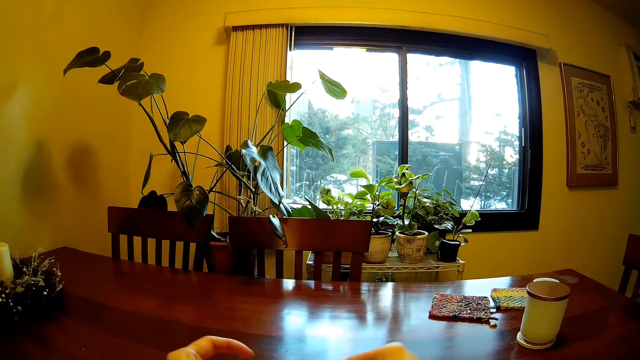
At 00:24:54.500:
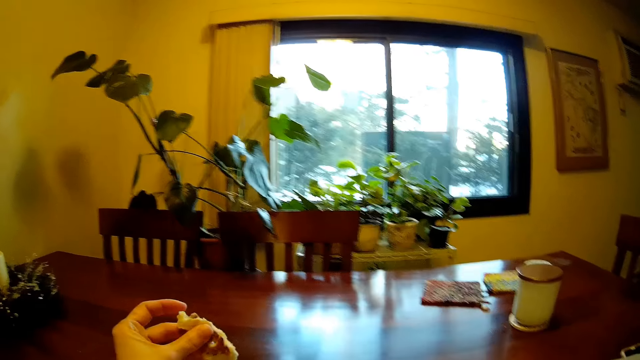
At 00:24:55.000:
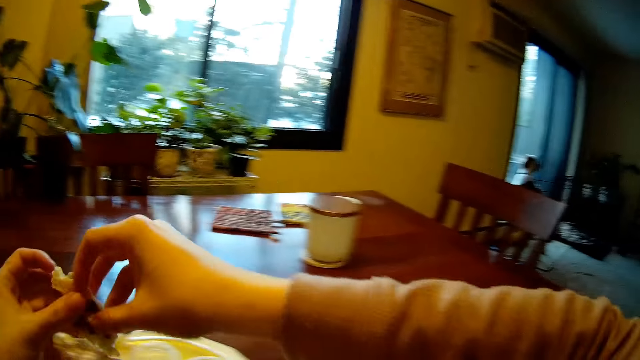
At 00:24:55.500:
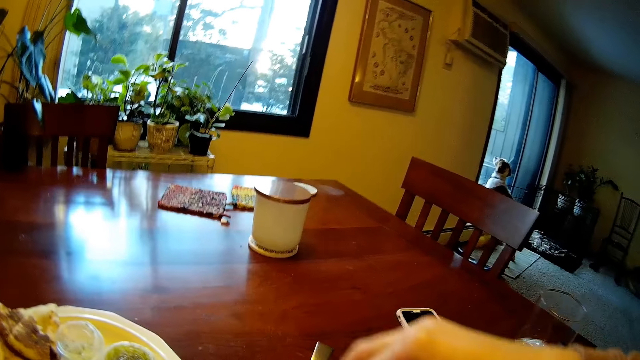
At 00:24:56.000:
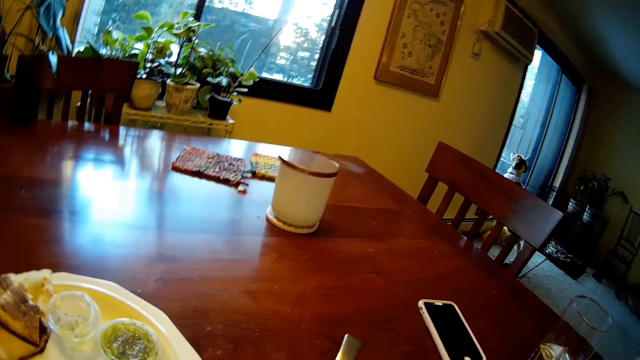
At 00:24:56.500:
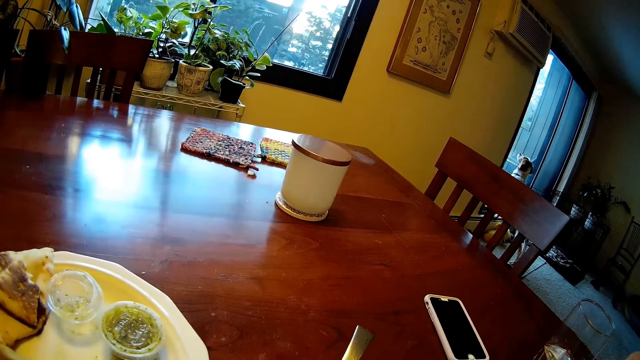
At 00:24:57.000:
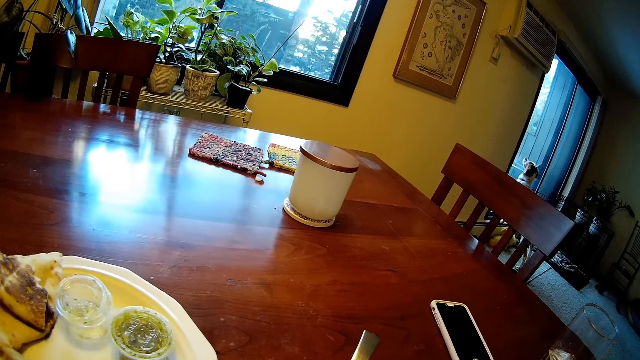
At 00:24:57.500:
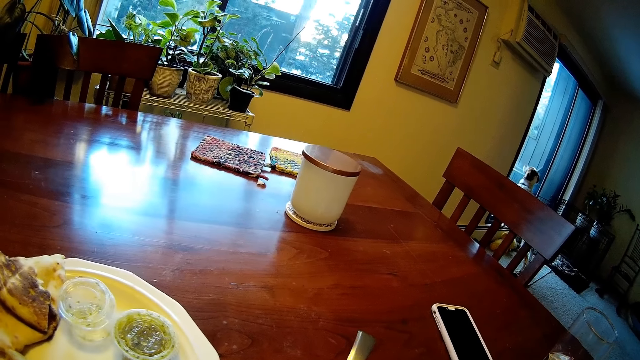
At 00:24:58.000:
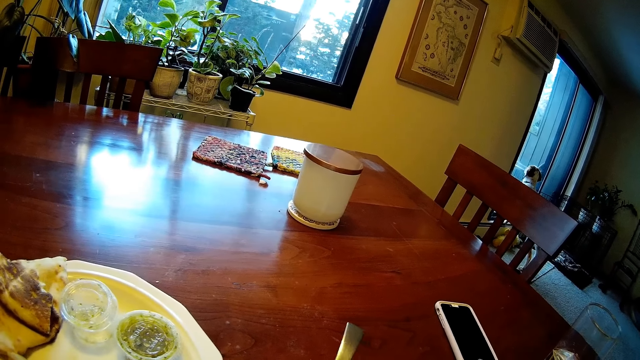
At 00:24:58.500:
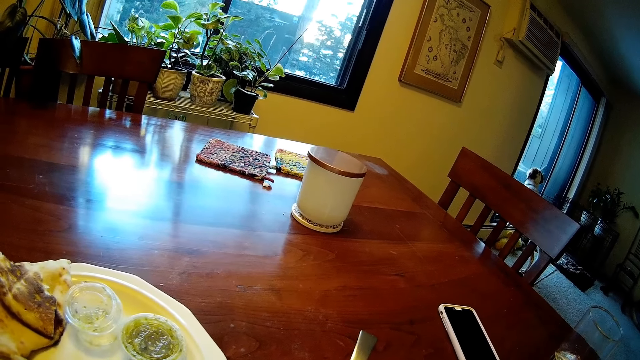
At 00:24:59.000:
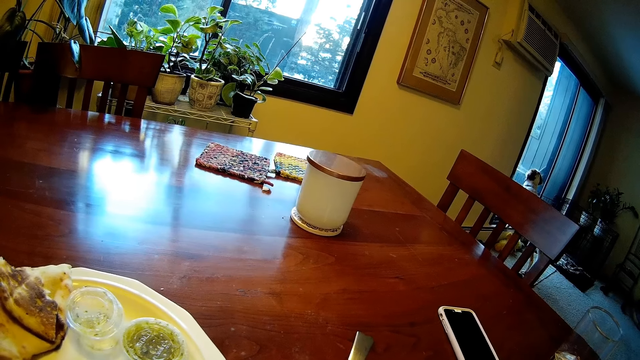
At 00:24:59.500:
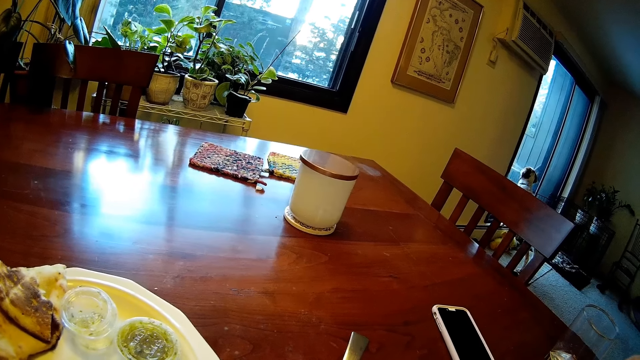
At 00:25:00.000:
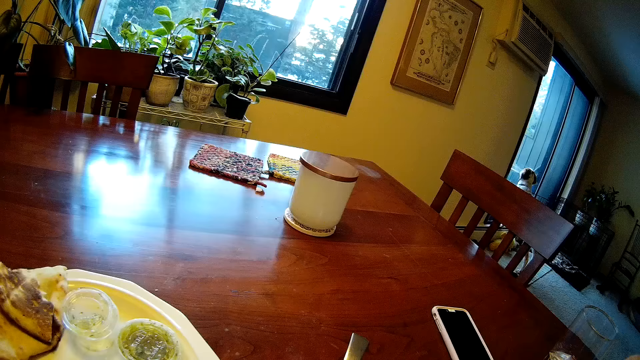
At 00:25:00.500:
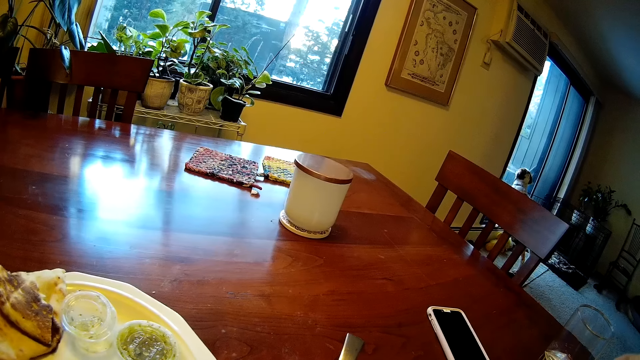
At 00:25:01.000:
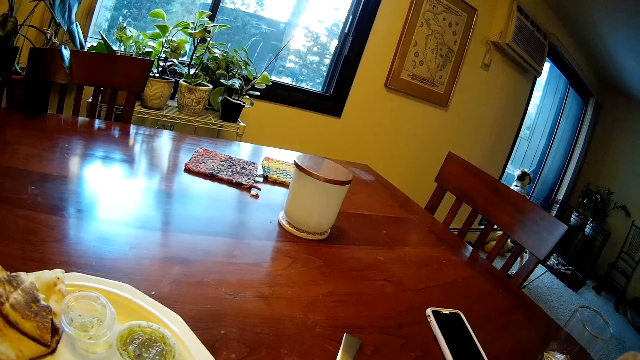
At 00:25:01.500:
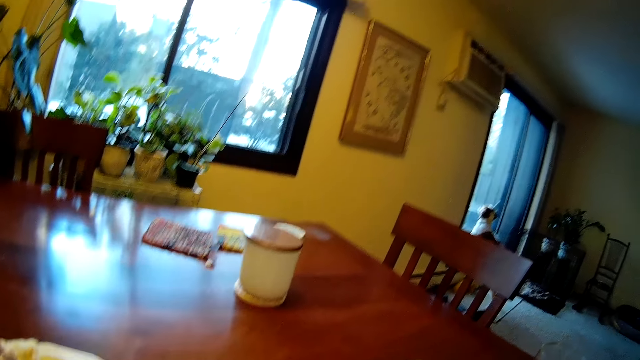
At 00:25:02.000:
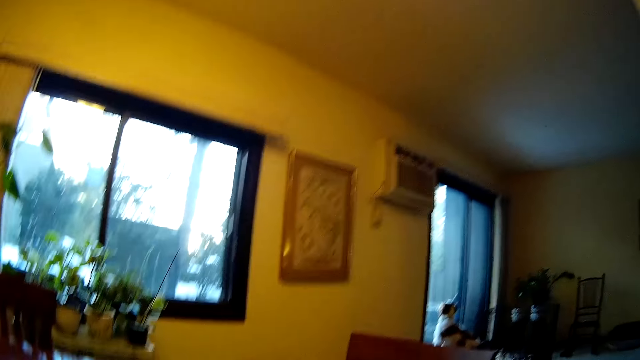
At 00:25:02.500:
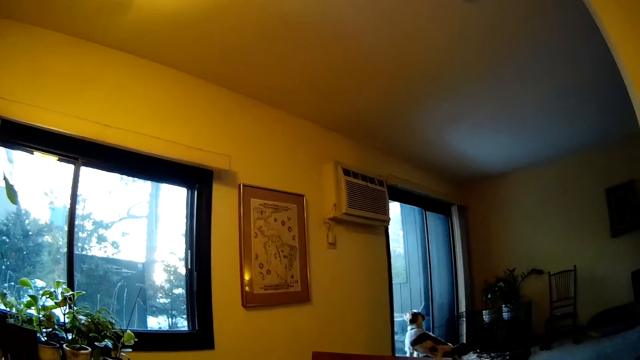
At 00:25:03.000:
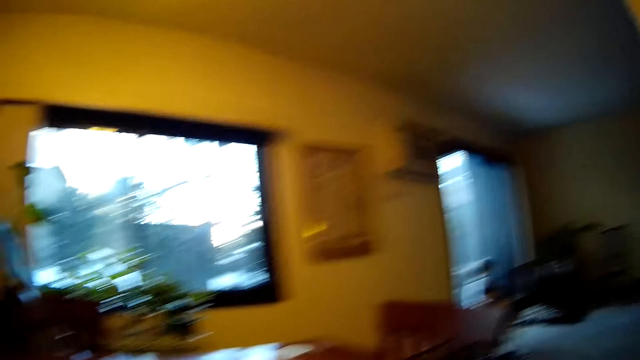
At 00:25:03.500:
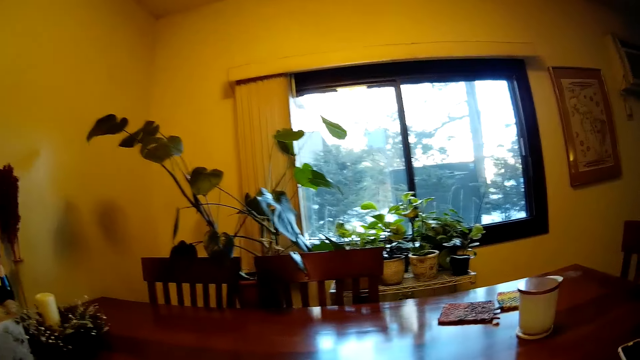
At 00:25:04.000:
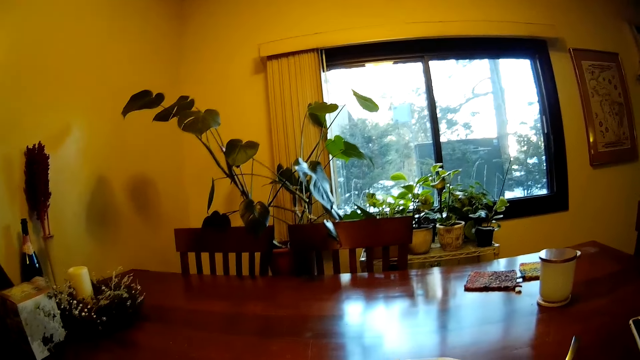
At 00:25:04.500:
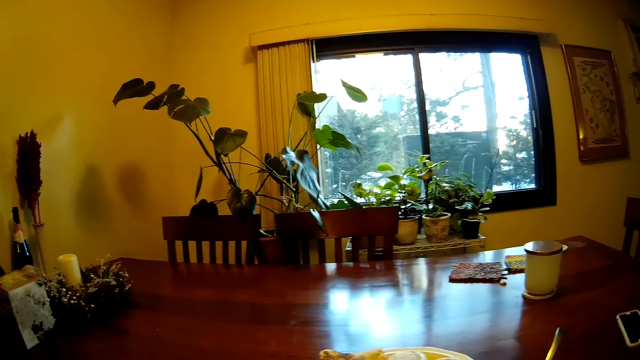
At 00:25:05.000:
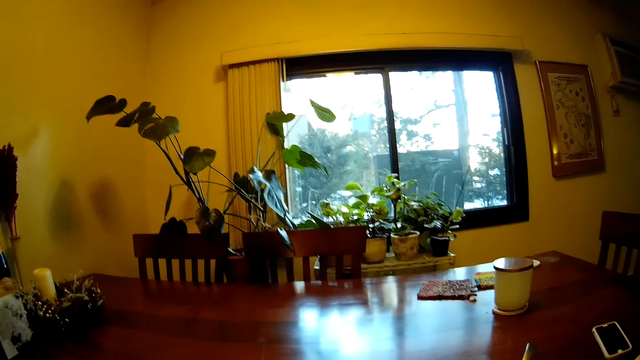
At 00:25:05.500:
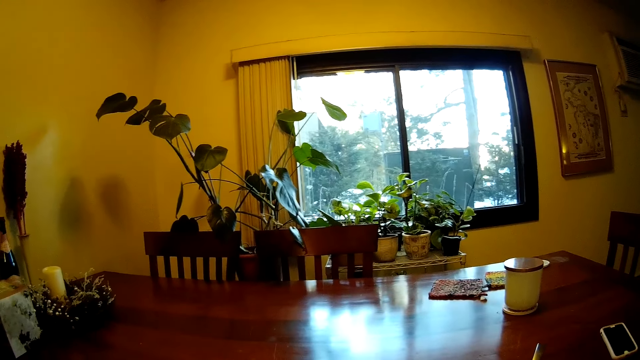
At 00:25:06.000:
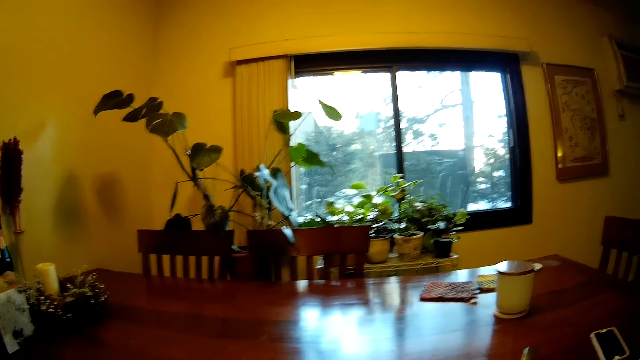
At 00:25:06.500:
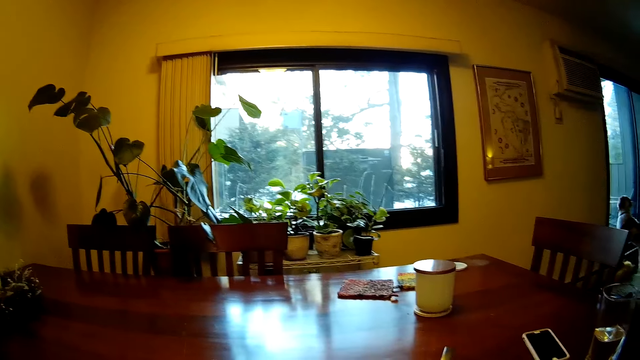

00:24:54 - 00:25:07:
The camera wearer passes a piece of bread in his left hand to his right hand. He picks up something with both hands. He puts something in the mouth with his right hand. He looks up.

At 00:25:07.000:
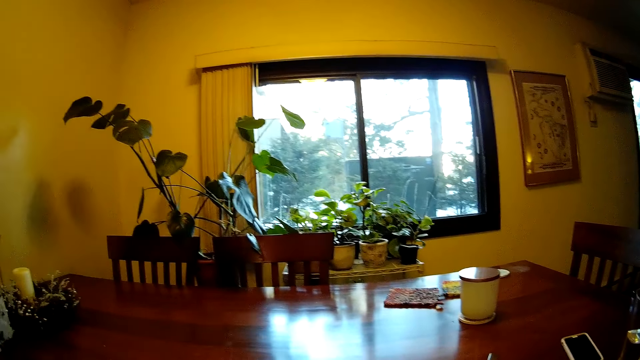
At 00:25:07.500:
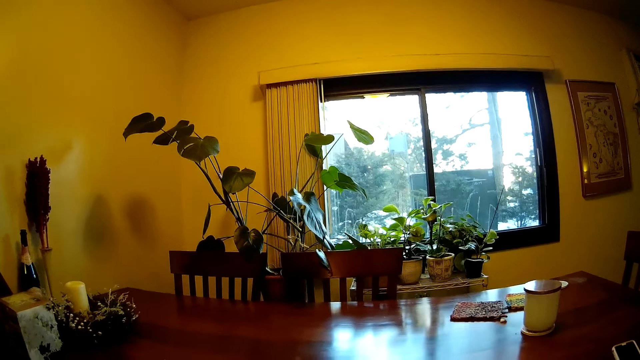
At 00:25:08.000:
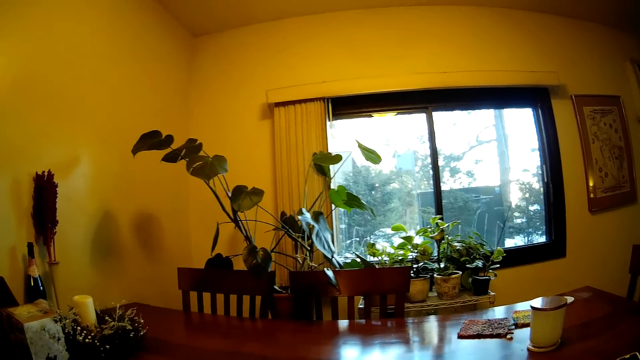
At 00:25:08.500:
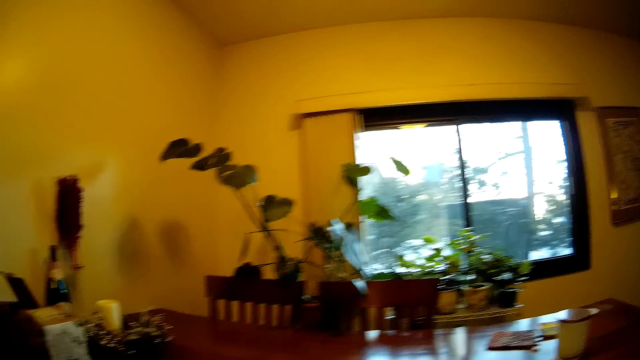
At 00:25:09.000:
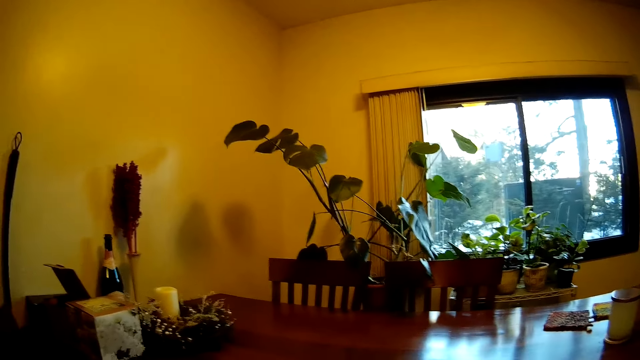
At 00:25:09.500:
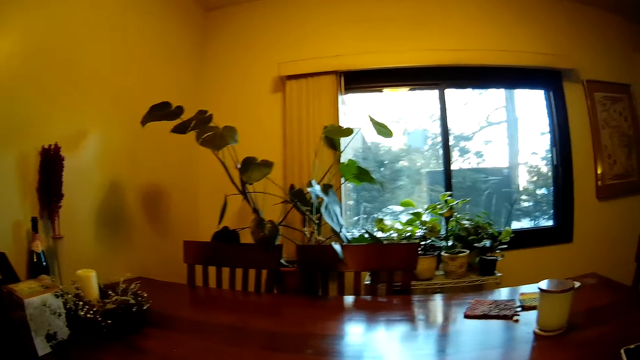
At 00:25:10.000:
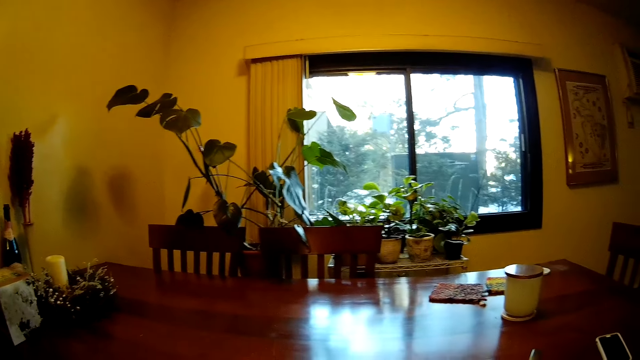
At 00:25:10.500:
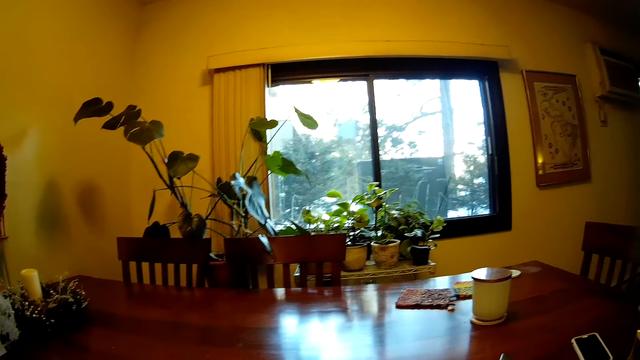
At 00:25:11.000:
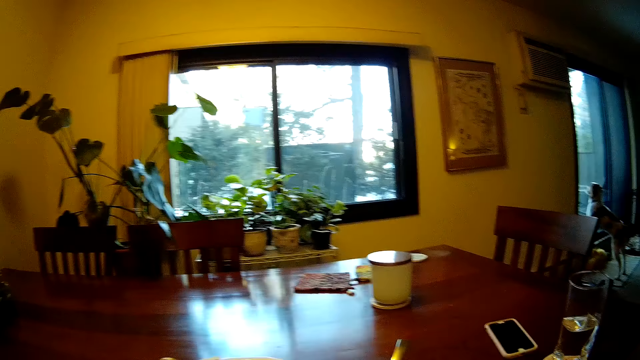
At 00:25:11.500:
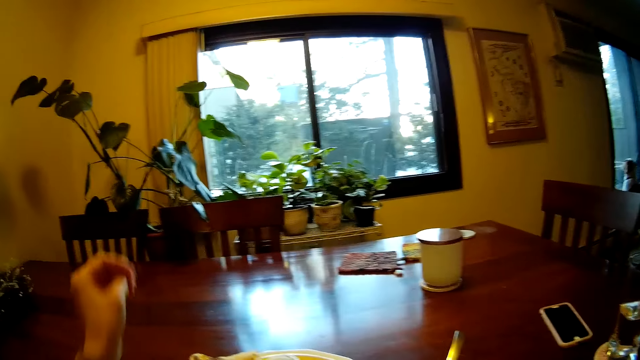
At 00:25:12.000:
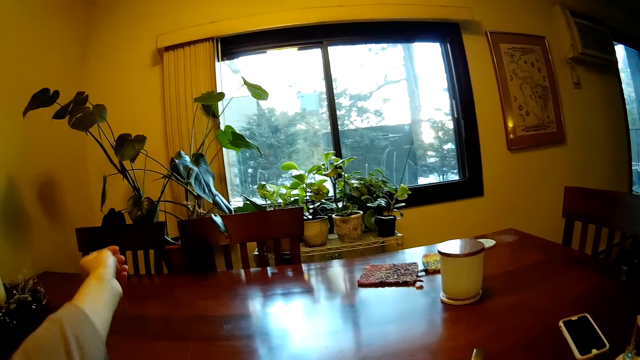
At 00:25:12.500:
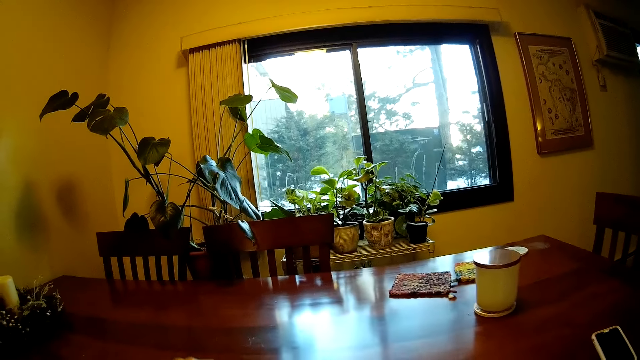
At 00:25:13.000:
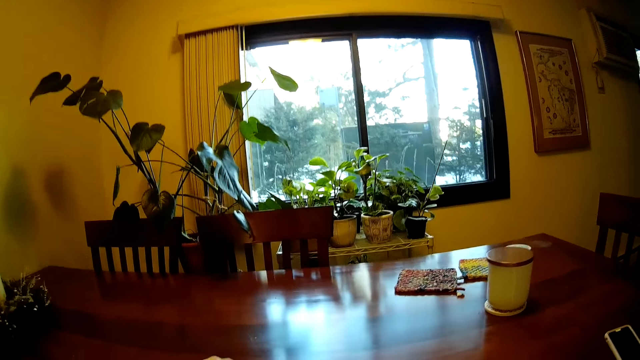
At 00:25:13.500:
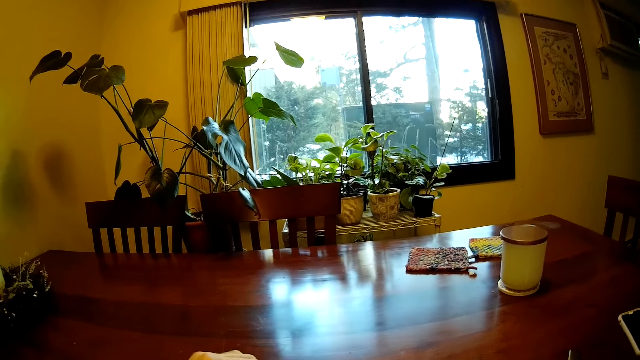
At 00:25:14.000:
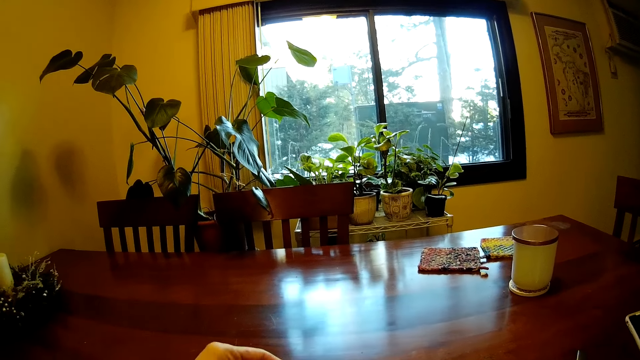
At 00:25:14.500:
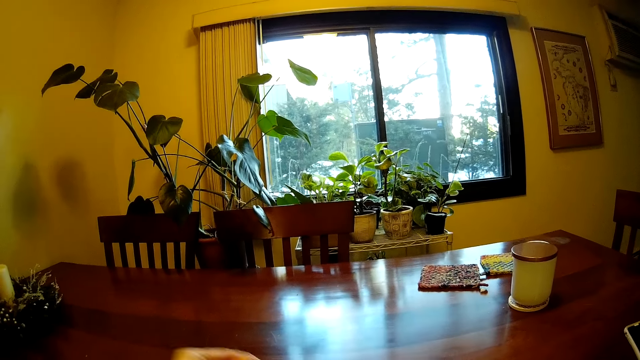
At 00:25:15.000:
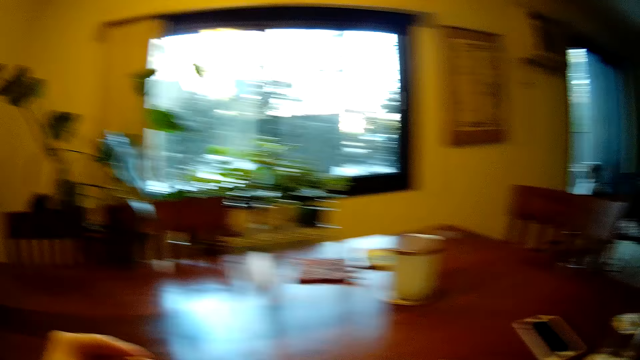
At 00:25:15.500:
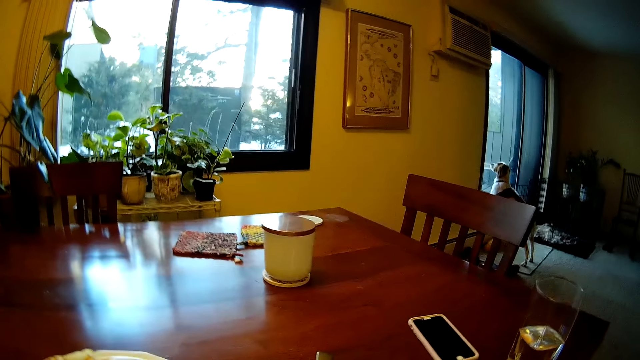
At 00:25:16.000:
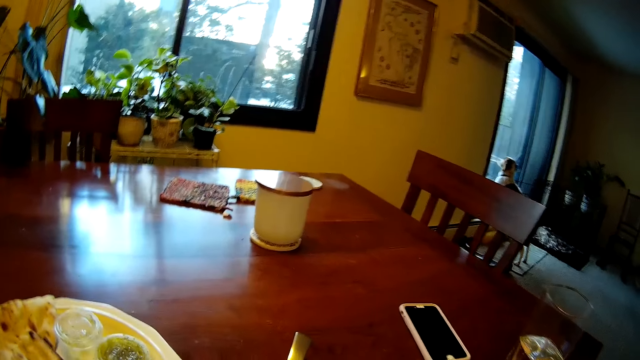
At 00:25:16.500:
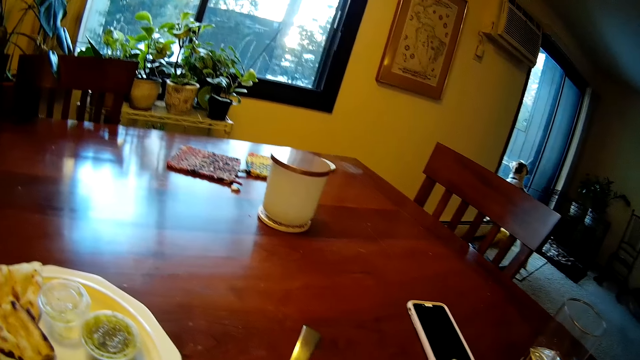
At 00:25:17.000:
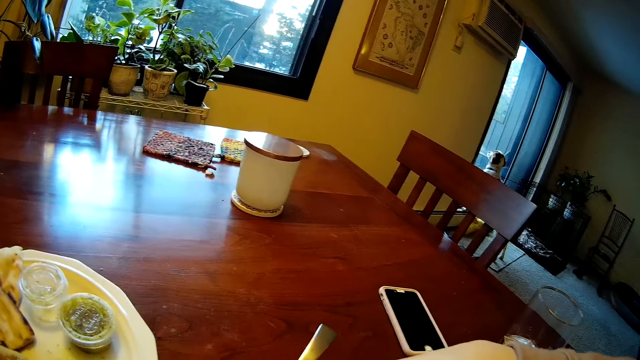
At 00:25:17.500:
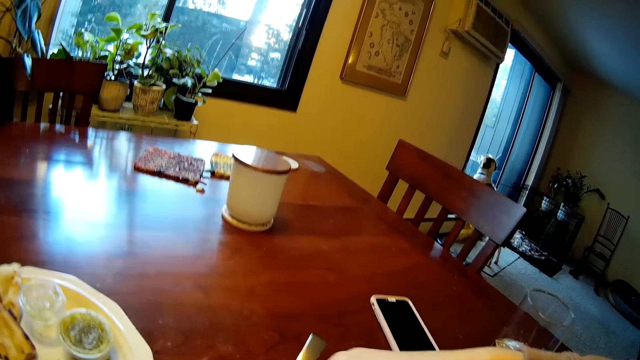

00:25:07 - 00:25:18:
The camera wearer looks to the left. He pulls the sleeve in the left hand with his right hand and raises his left hand.
